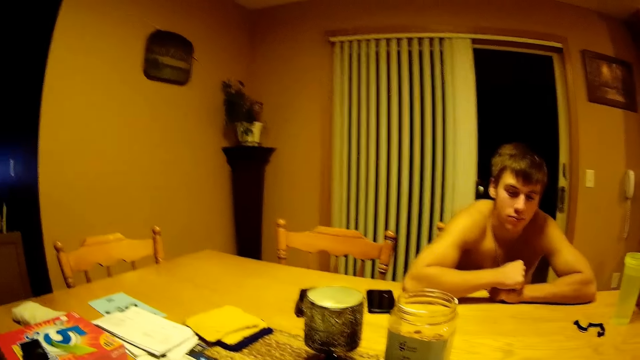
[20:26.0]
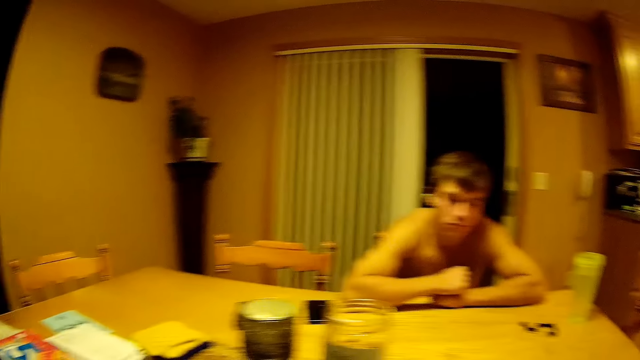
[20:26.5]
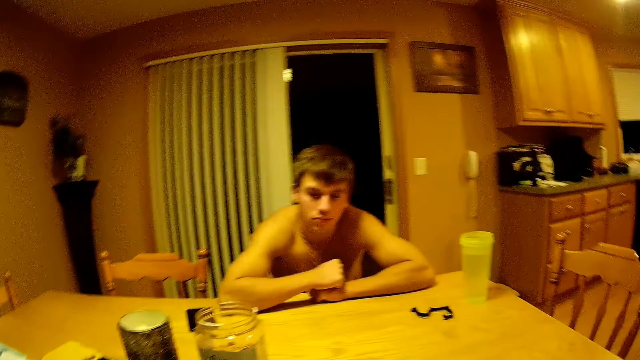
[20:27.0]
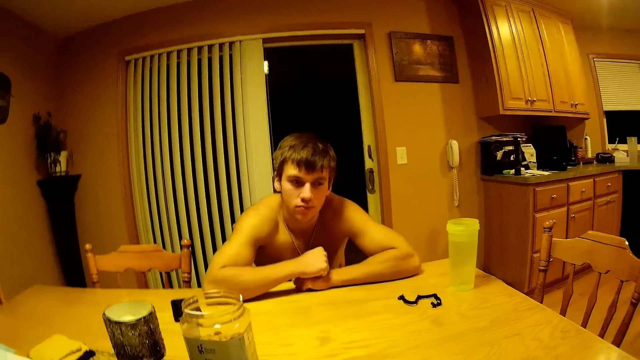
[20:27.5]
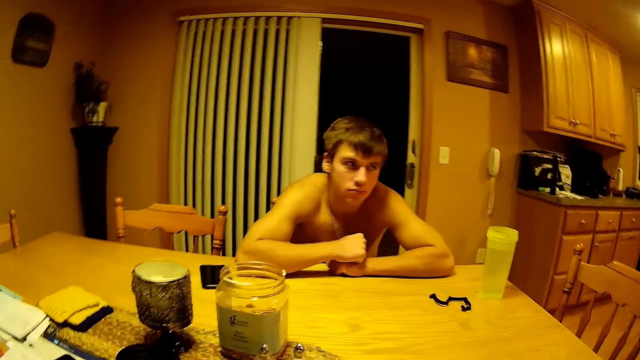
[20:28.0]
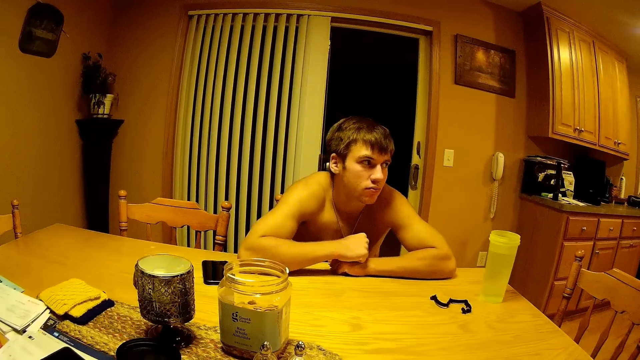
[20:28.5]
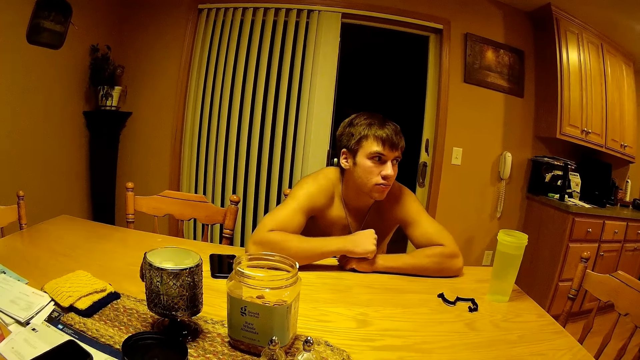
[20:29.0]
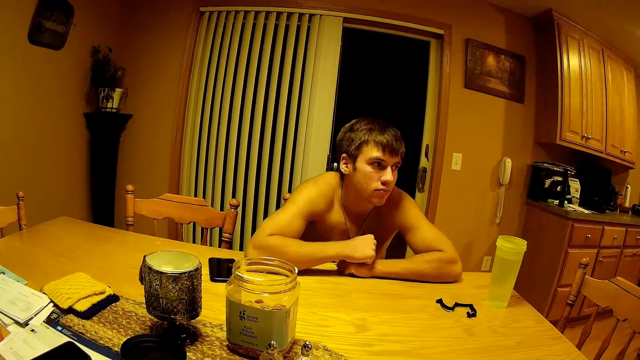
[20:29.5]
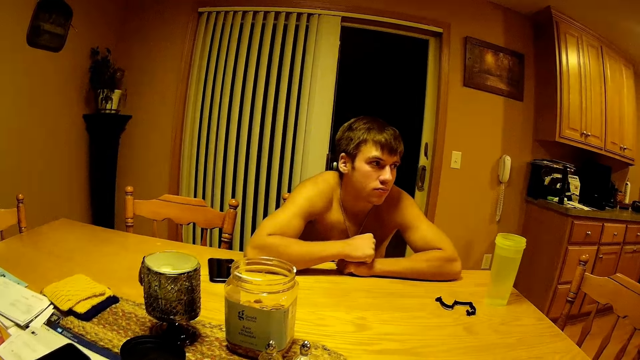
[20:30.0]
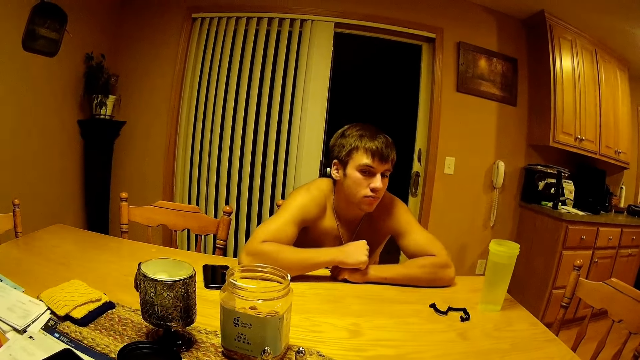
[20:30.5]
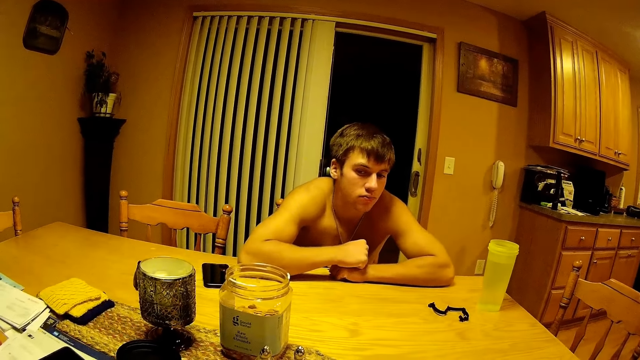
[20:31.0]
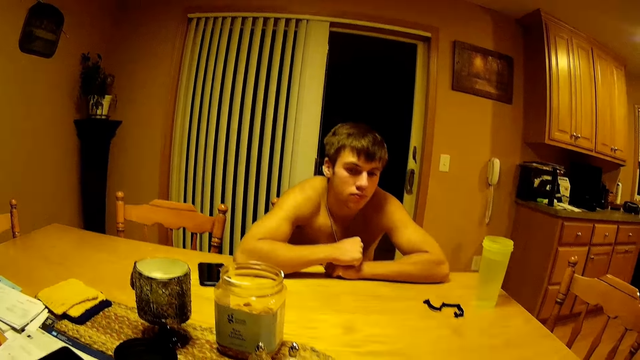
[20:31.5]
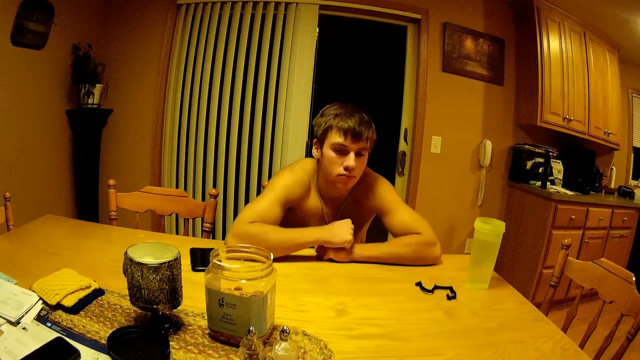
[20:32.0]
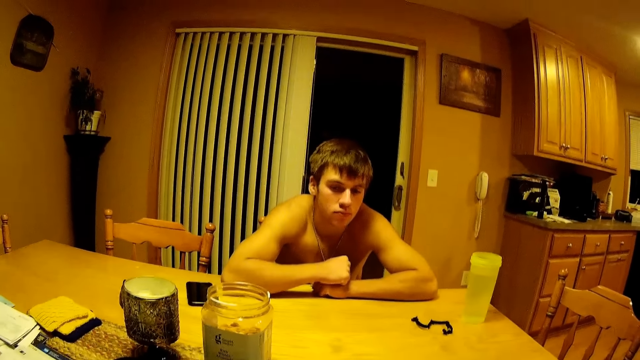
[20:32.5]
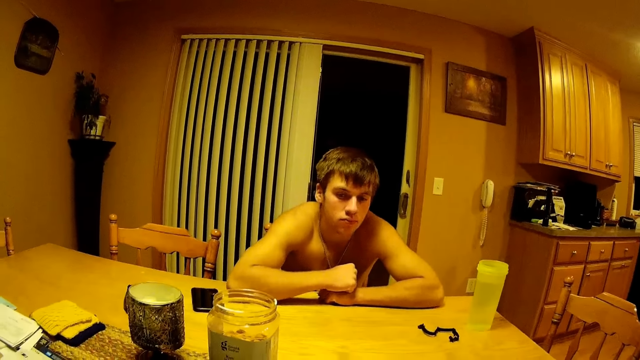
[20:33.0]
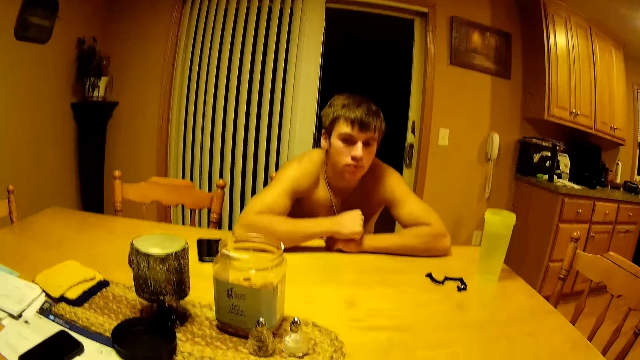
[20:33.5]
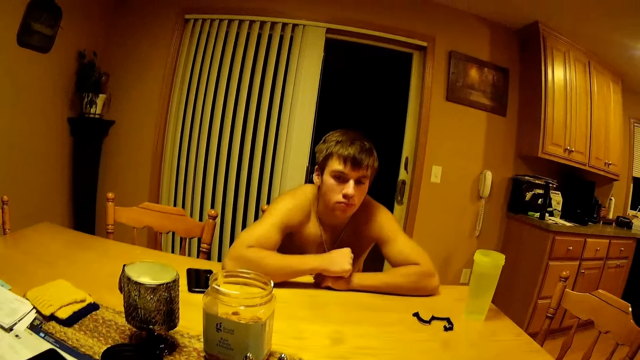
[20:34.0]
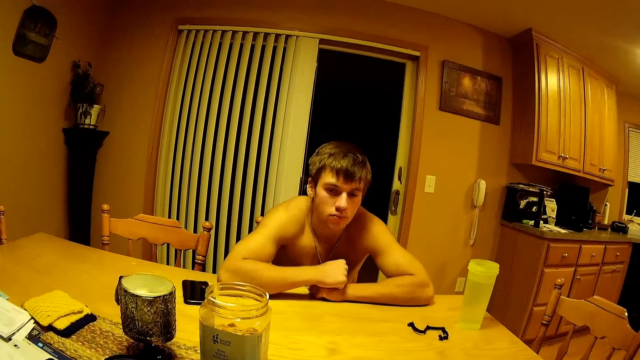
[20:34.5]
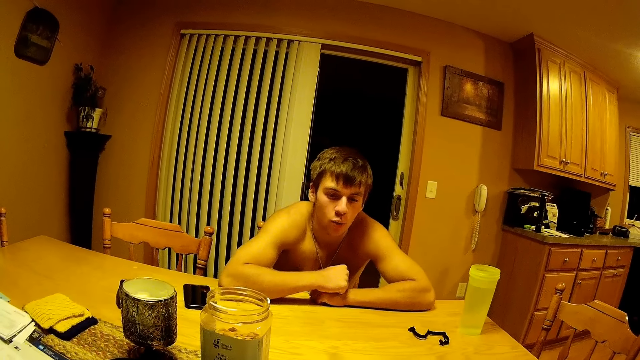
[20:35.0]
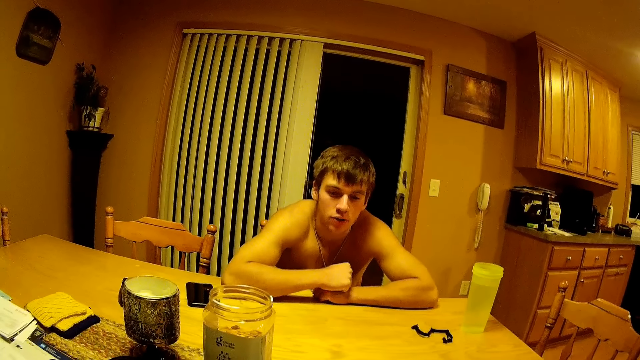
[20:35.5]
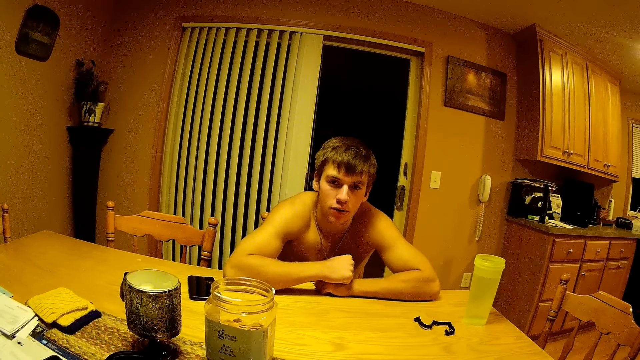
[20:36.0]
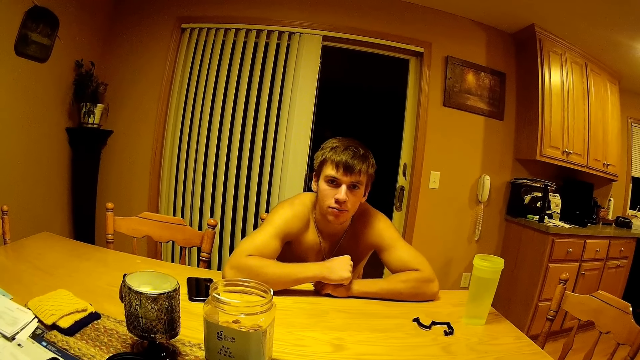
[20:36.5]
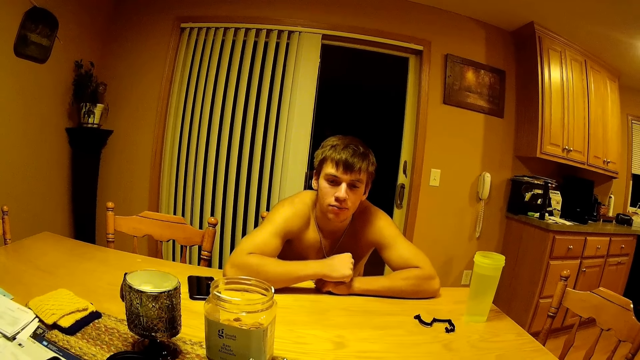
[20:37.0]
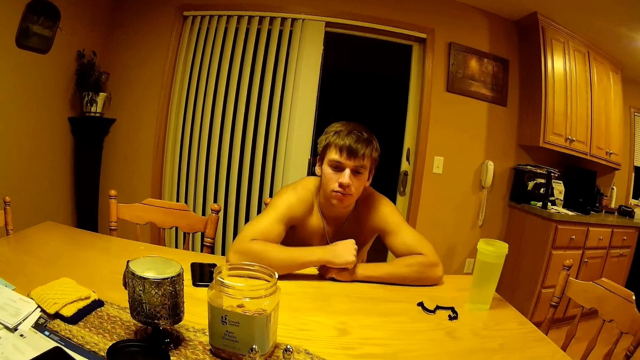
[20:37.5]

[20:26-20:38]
A person stares. The camera wearer drops something with his right hand on the table. He does something with the cards.

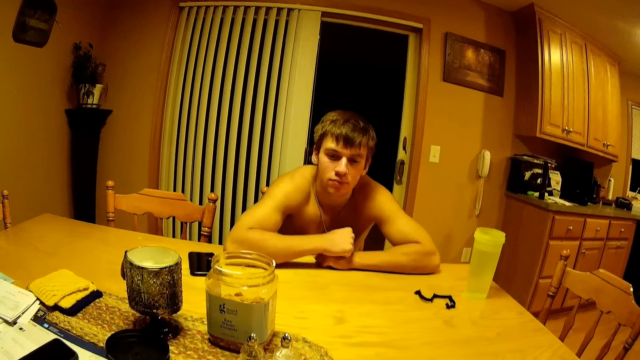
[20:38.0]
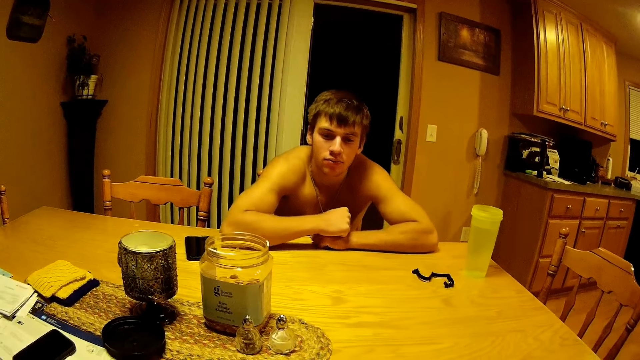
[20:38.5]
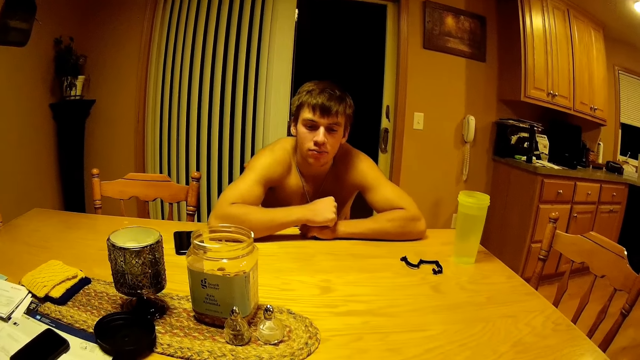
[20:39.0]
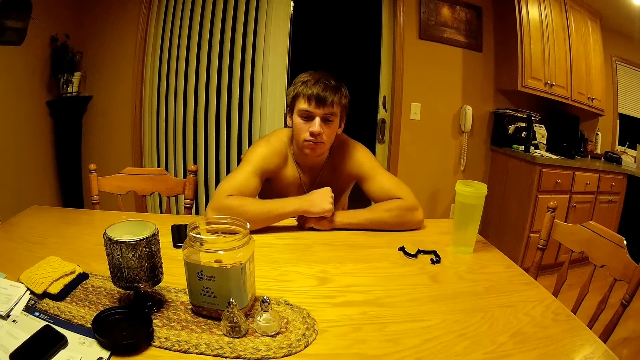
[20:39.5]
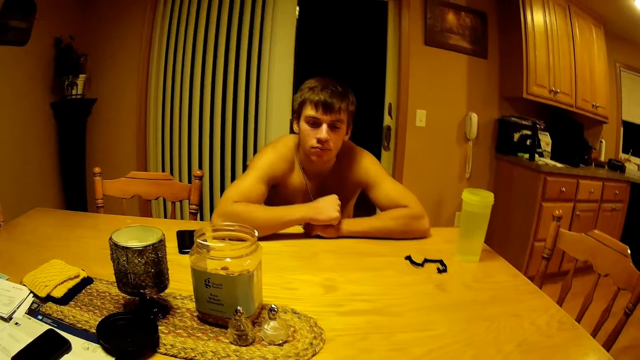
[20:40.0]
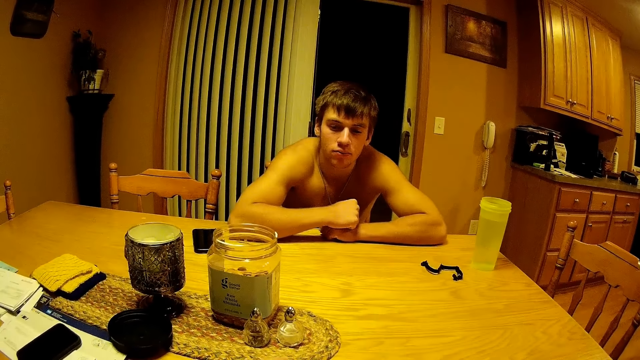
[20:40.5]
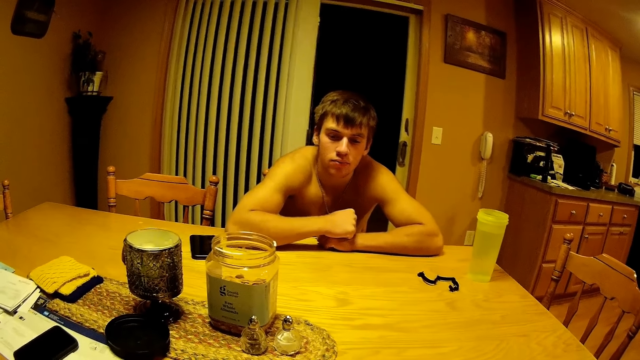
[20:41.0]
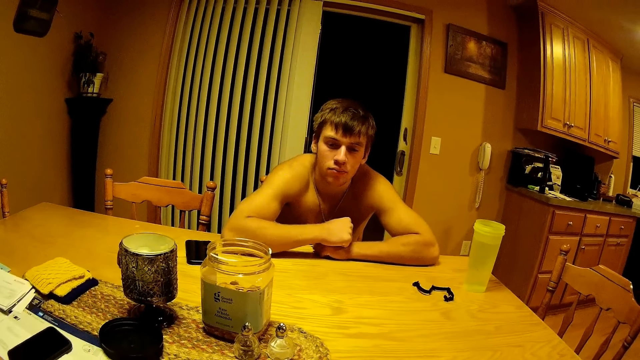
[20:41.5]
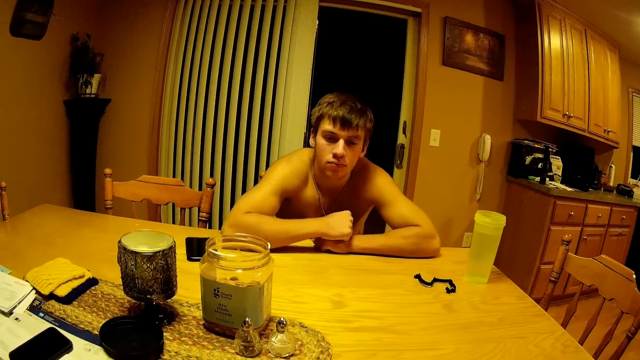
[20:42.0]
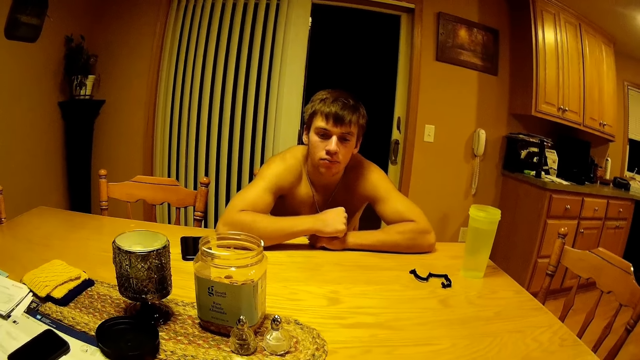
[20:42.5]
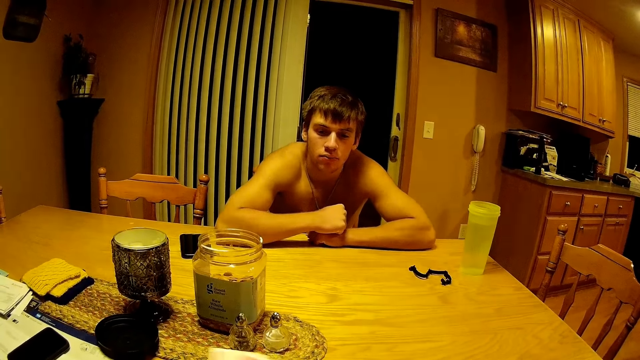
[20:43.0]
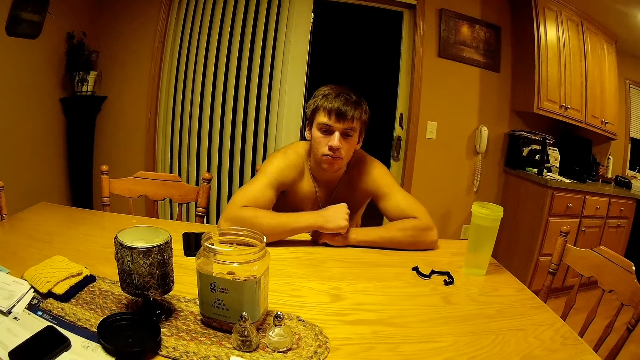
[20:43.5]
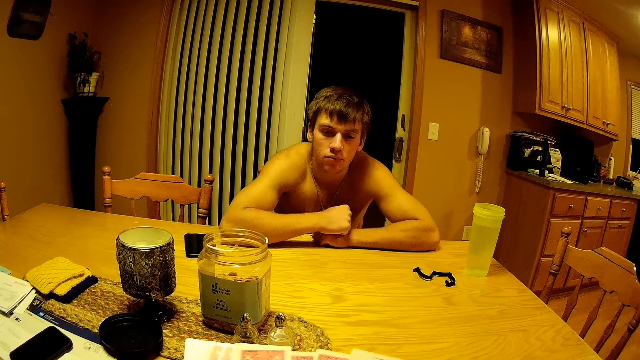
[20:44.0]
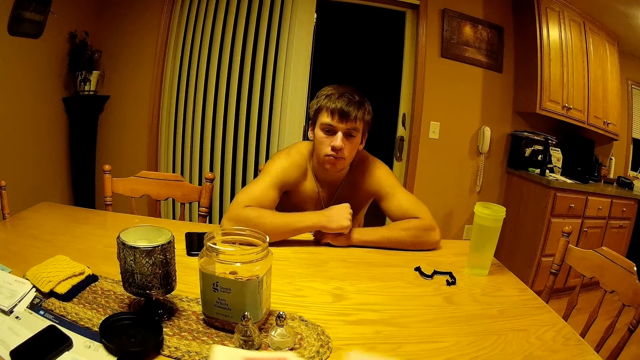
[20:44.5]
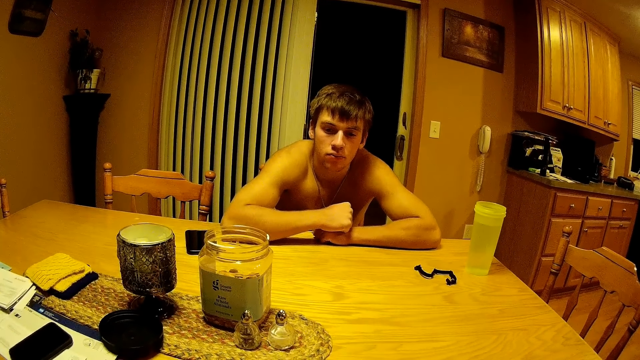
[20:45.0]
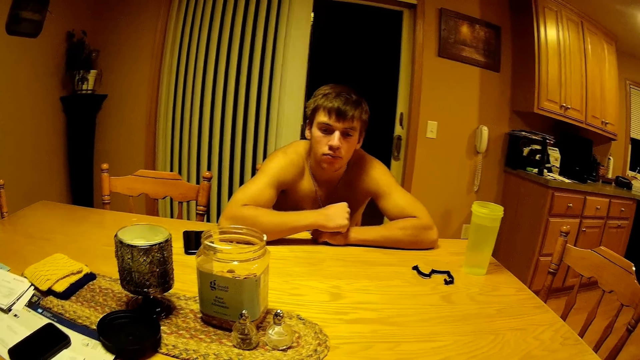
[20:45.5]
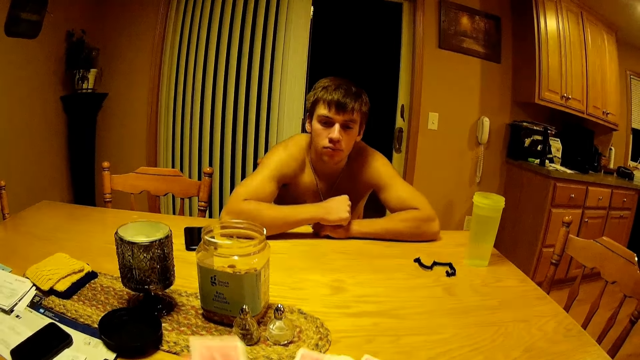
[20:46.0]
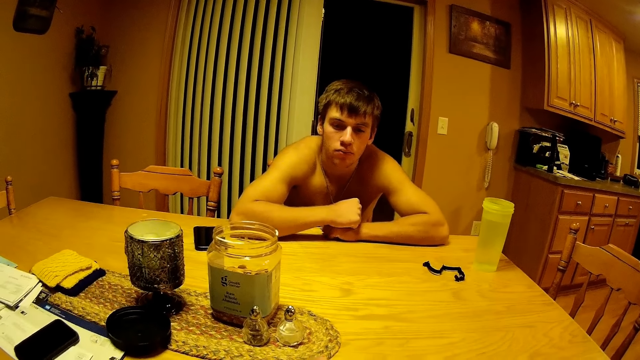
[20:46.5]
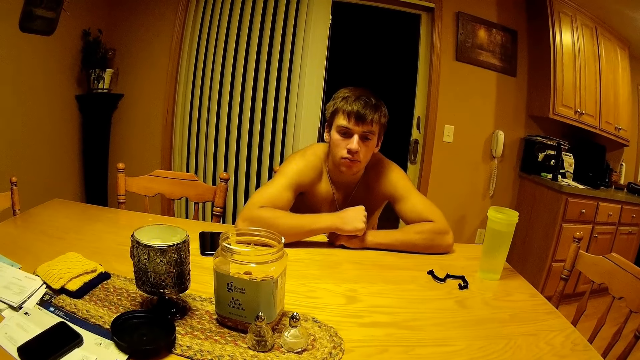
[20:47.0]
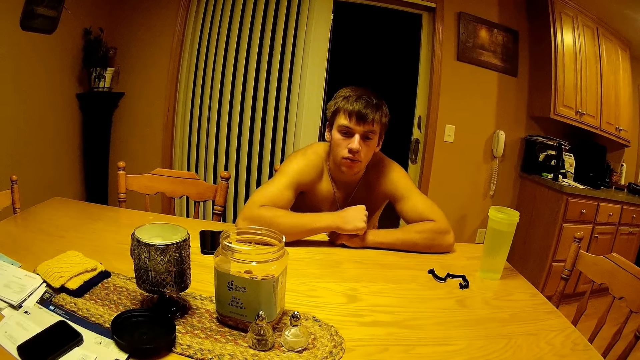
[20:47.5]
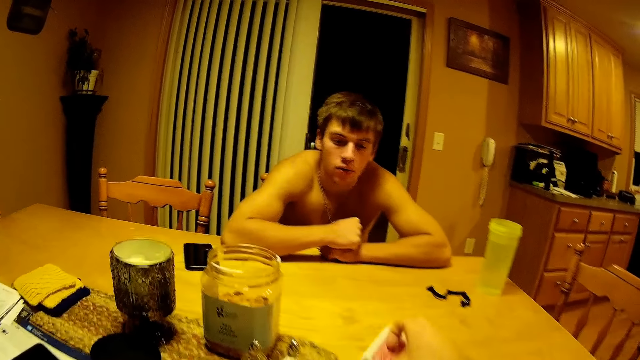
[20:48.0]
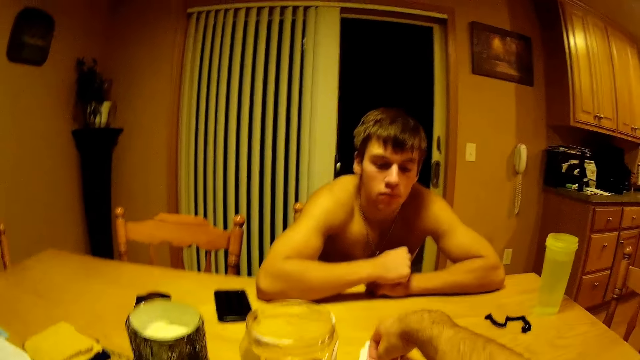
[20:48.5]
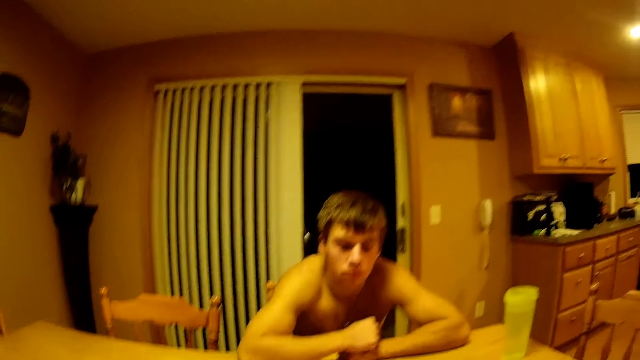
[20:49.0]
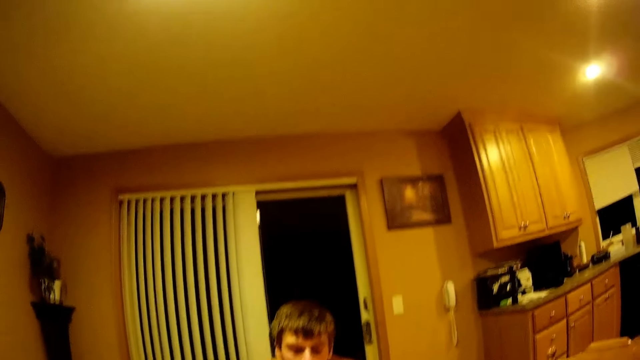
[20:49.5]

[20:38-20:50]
The camera wearer shuffles the cards. They shuffle the cards again. They keep shuffling the cards. They put the pack of cards on the table.
